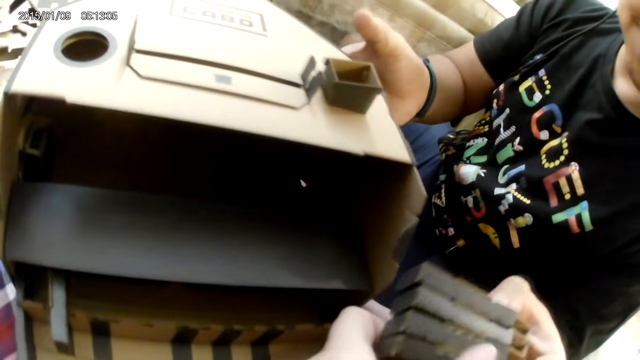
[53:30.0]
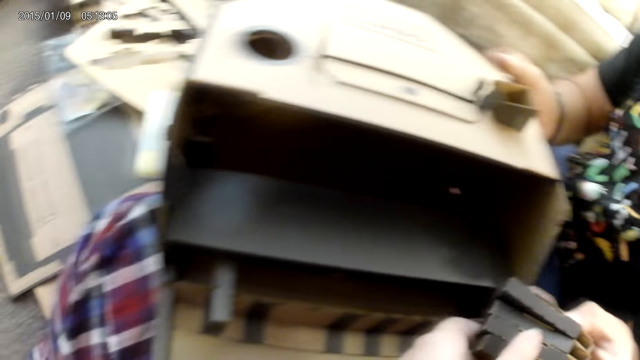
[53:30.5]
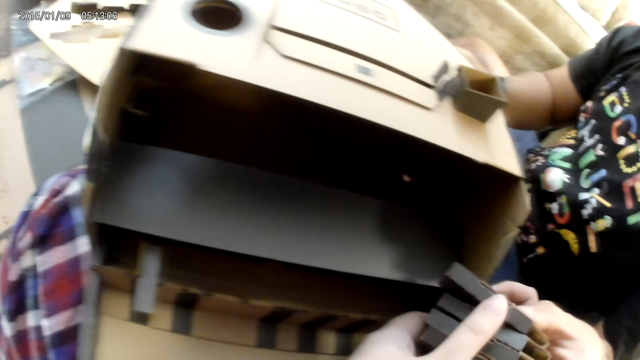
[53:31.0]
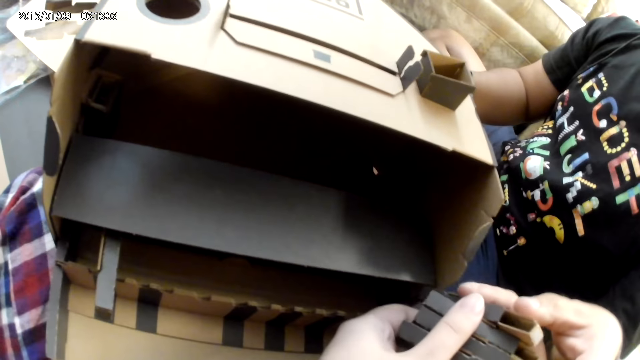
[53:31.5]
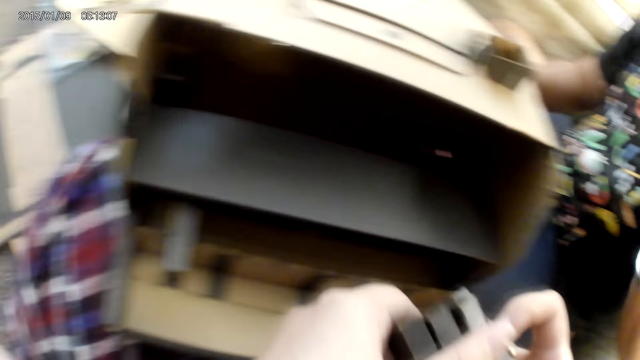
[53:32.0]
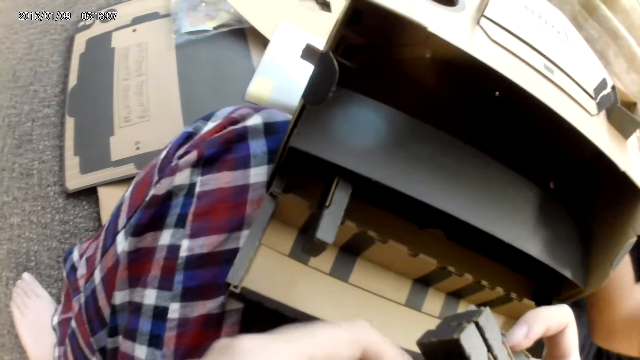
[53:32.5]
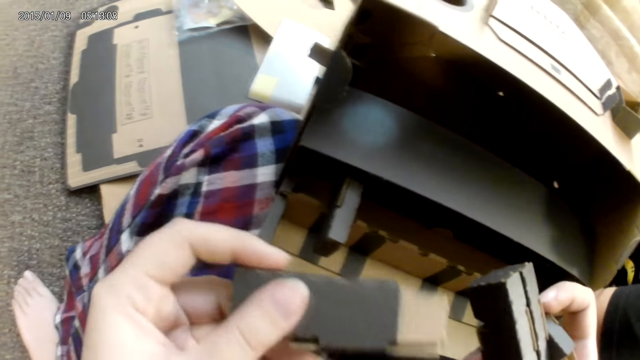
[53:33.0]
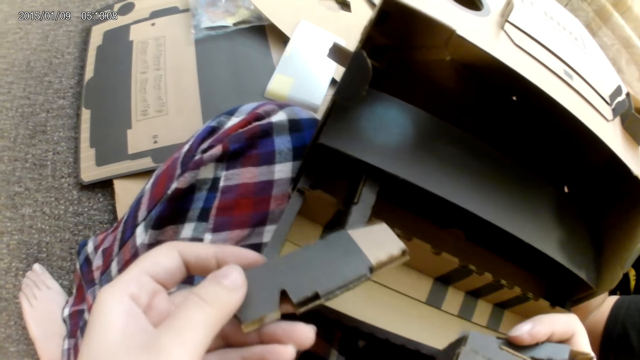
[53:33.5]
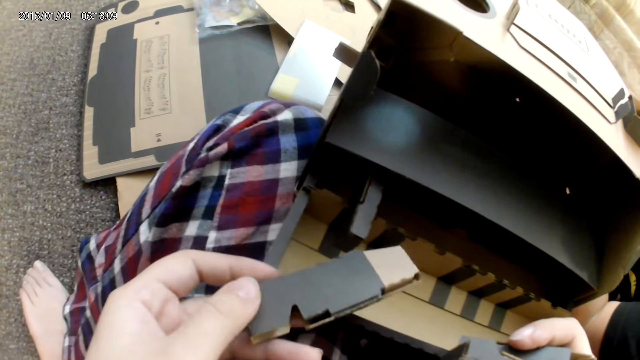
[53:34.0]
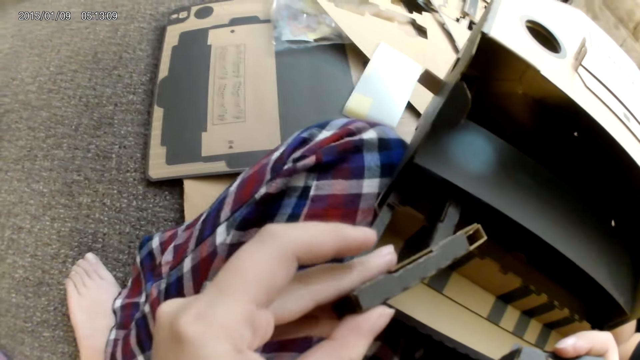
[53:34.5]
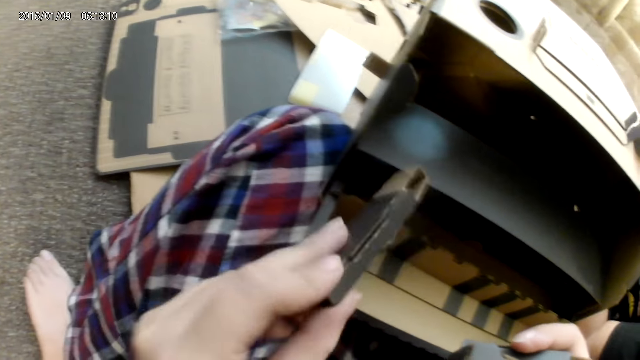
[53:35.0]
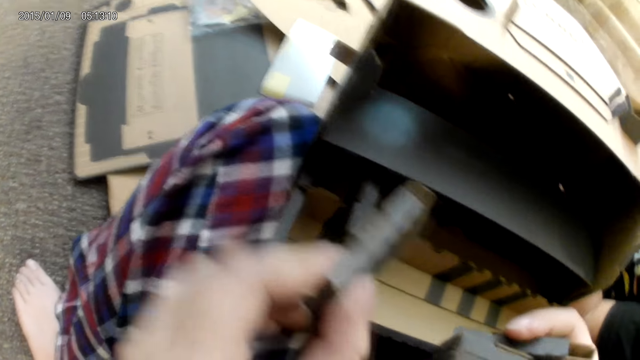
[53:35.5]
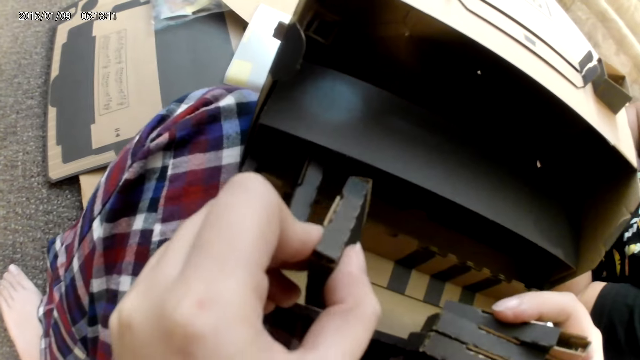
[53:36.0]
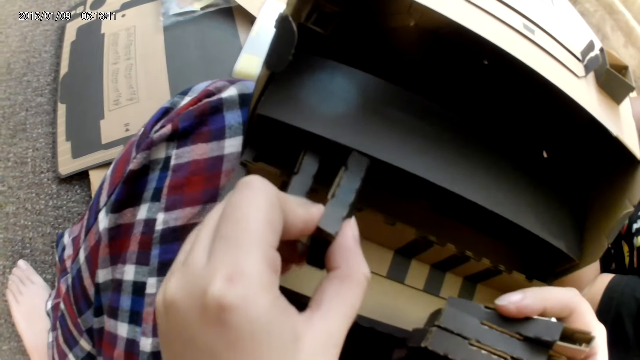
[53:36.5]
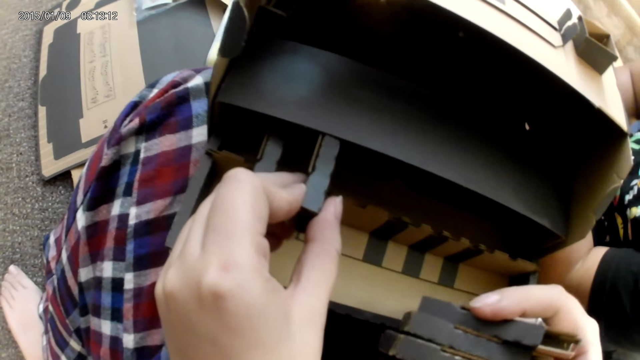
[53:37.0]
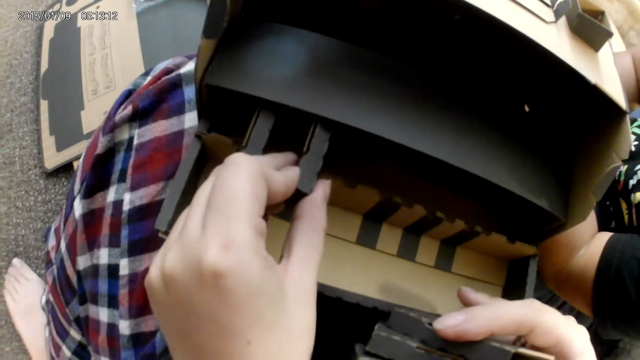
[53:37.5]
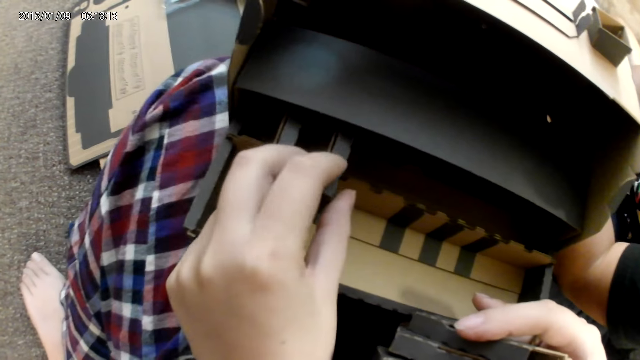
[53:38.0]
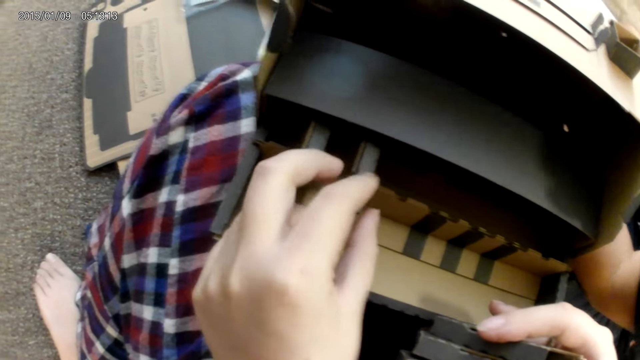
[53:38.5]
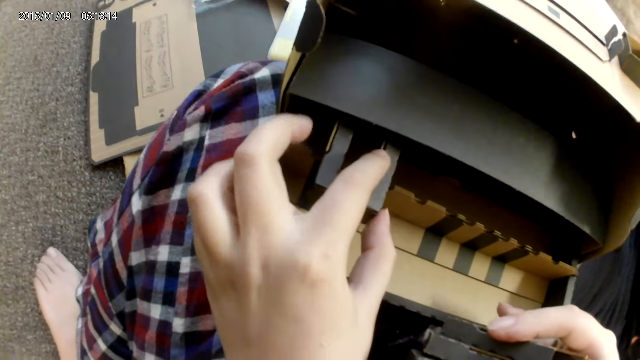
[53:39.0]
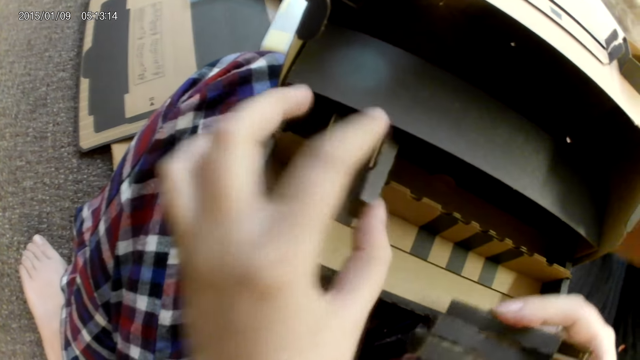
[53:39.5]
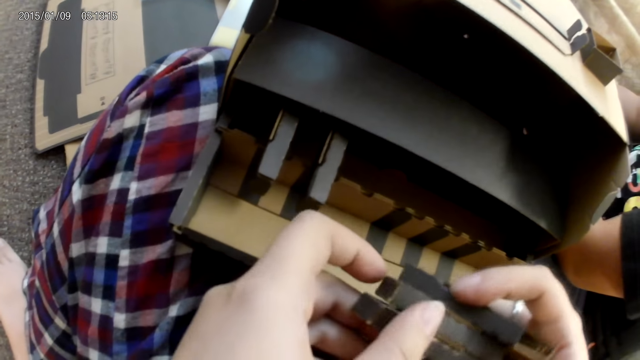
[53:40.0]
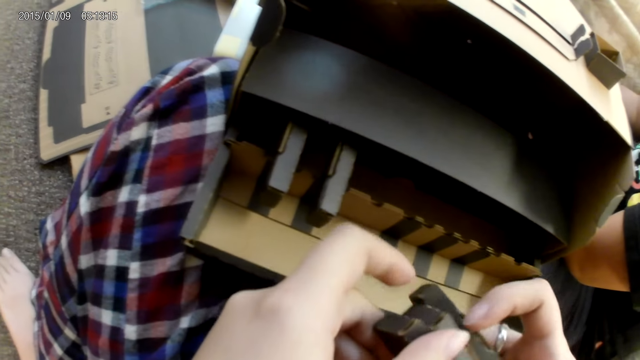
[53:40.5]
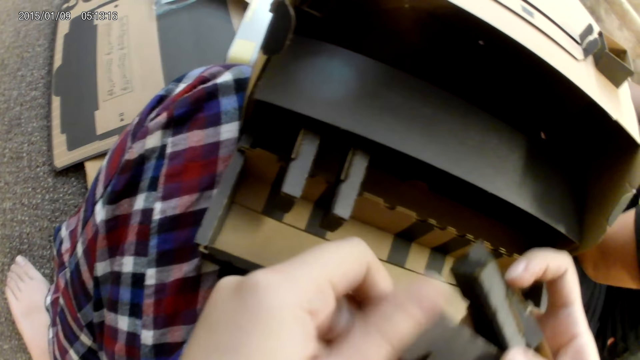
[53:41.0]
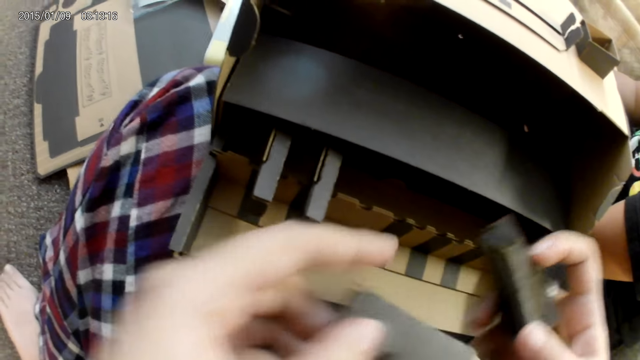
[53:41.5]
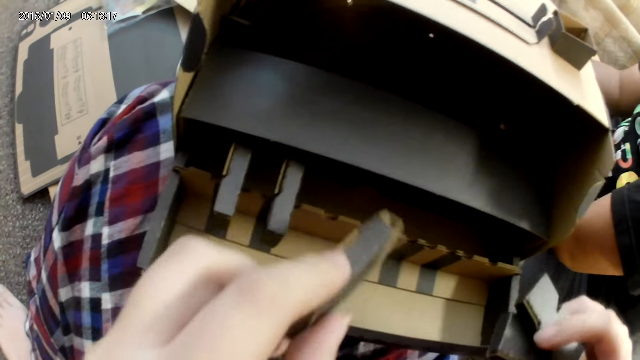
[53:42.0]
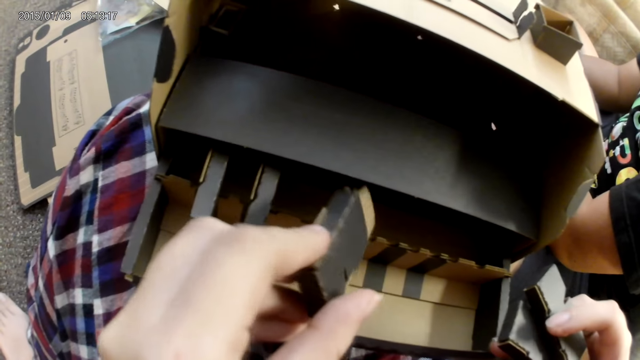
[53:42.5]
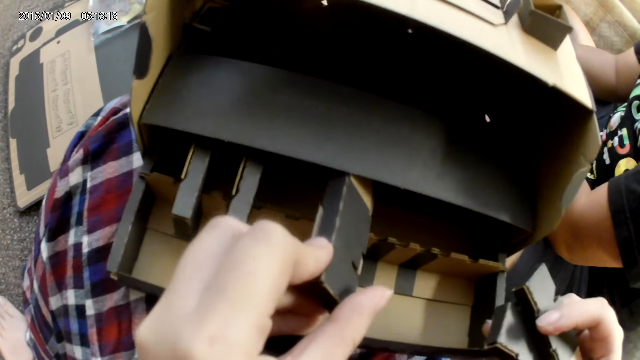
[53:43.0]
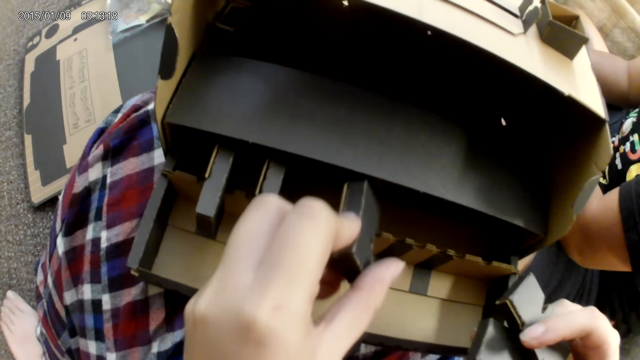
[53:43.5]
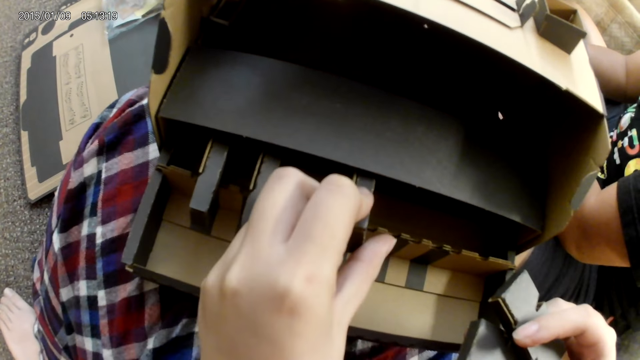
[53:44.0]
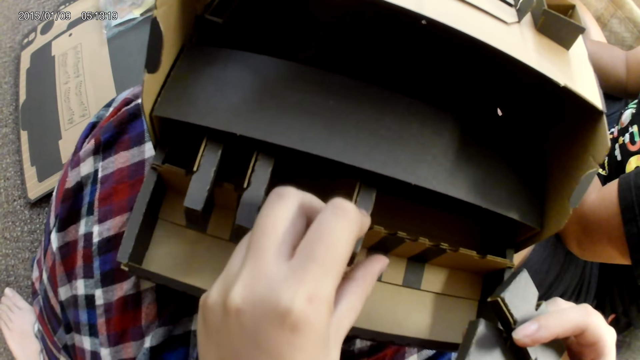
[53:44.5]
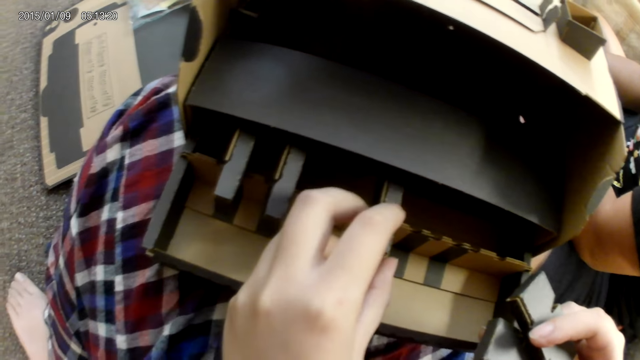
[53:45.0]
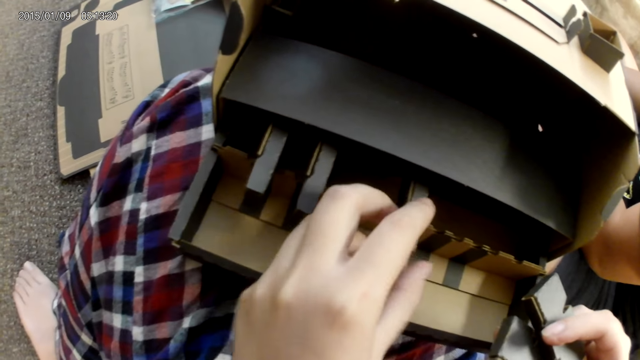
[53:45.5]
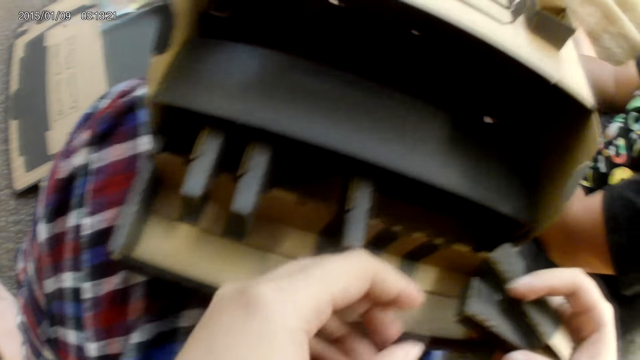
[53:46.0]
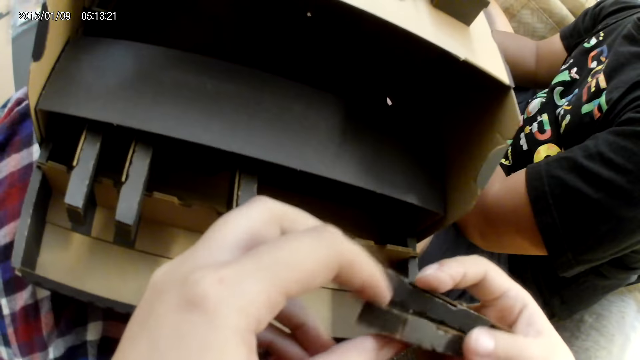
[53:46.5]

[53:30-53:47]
The camera wearer collects the cardboard with both hands. A man hands over the boxes to the camera wearer. The camera wearer passes the cardboard from her right hand to her left hand. She looks at the box. She assembles the cardboard construction game with her left hand. She attaches the small box in the big box. She passes the cardboard from her right hand to her left hand. She picks up a box. She assembles the cardboard construction game with her left hand. She attaches the small box in the big box.

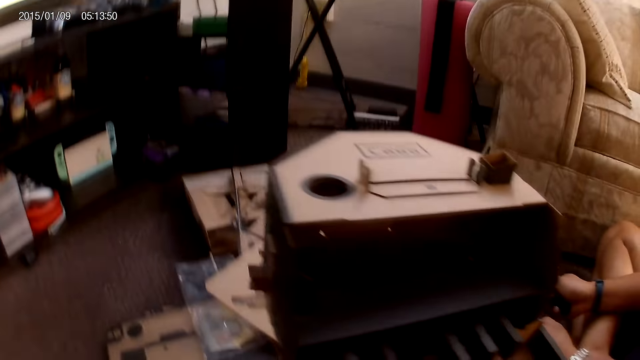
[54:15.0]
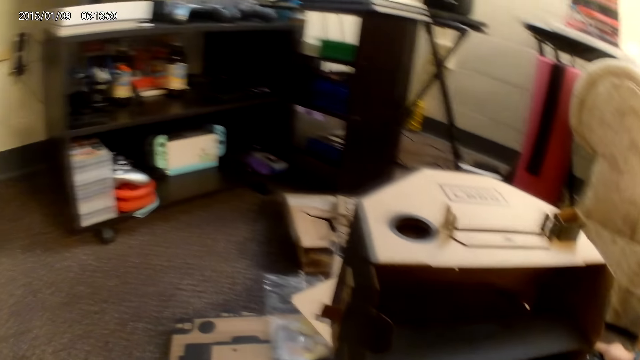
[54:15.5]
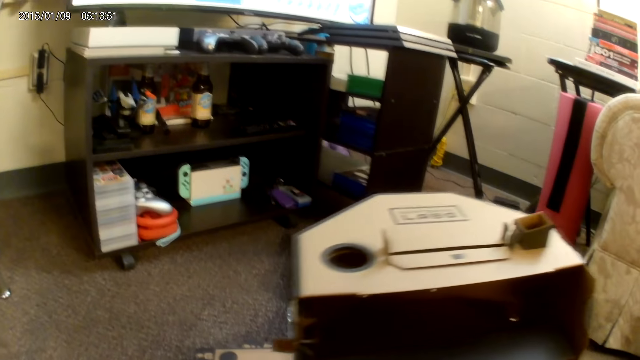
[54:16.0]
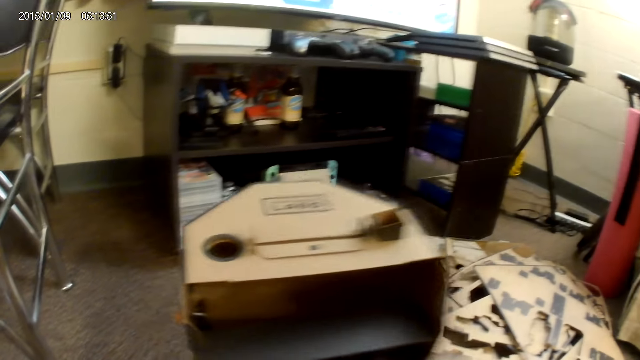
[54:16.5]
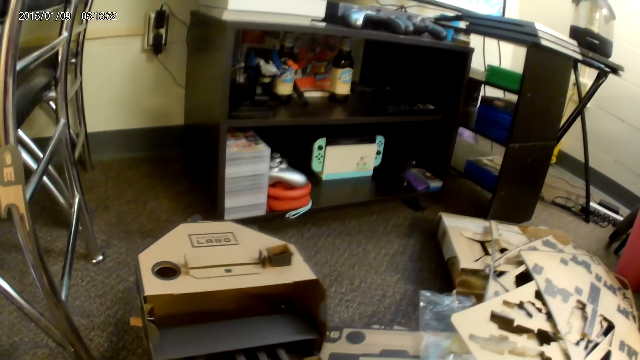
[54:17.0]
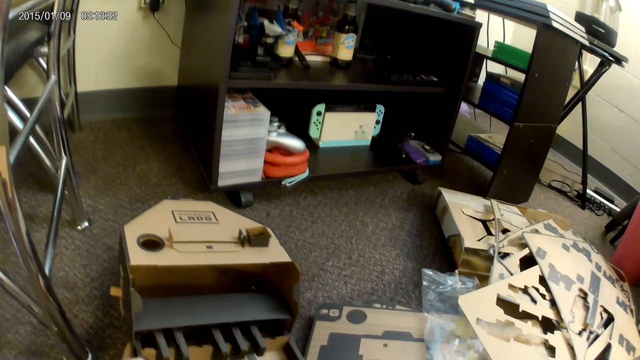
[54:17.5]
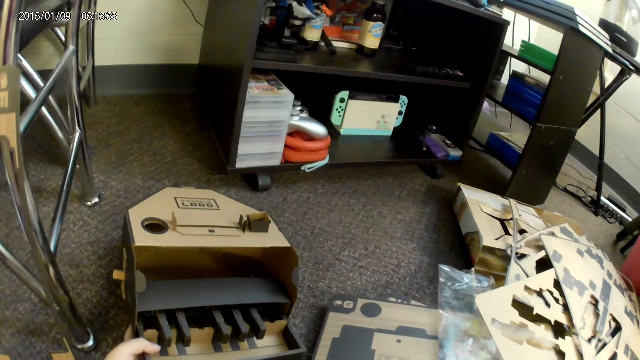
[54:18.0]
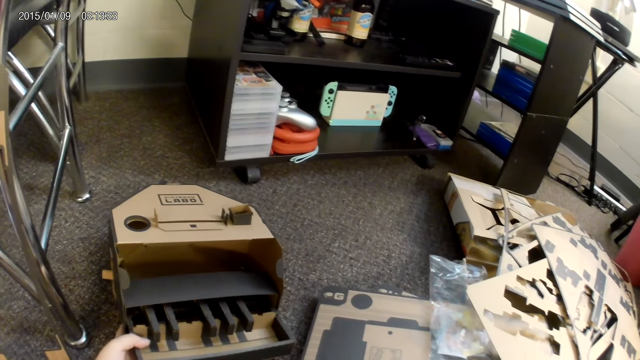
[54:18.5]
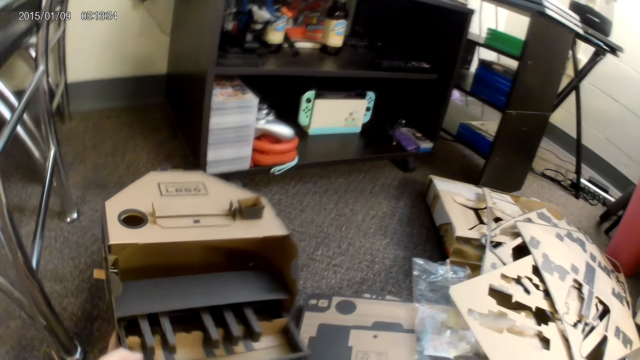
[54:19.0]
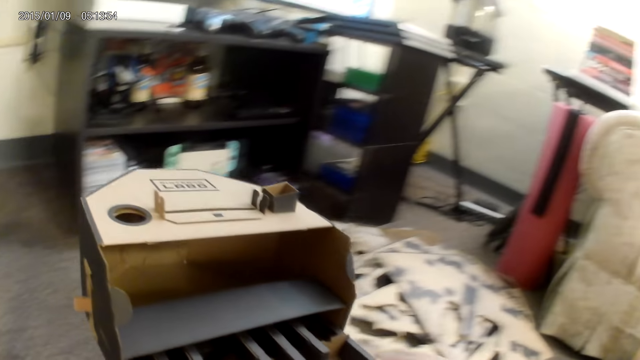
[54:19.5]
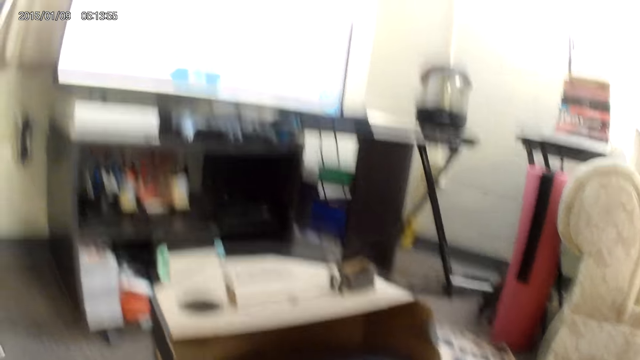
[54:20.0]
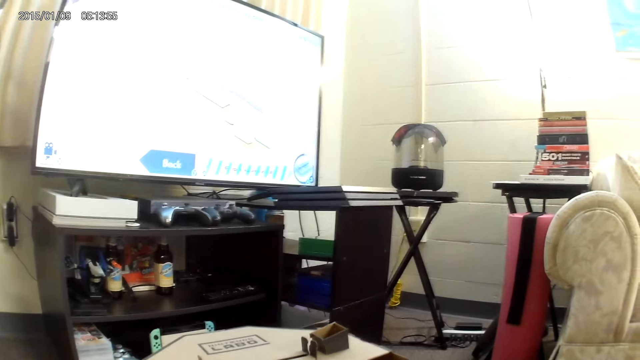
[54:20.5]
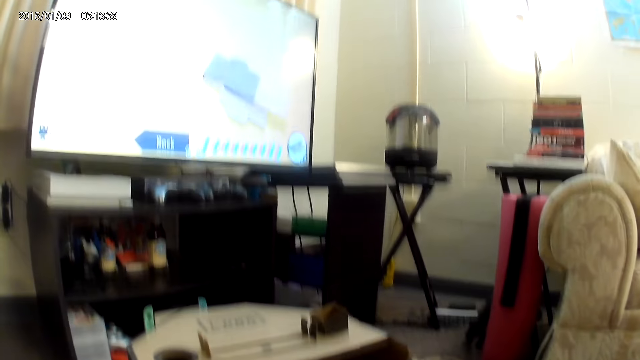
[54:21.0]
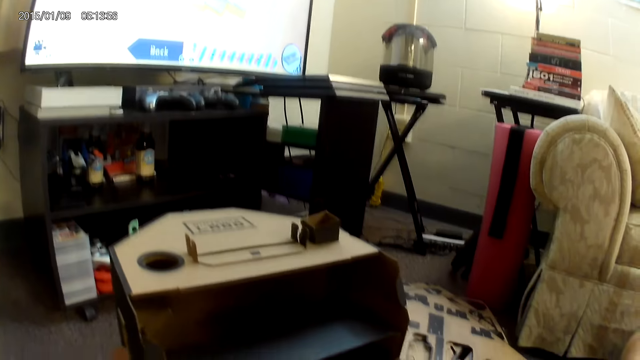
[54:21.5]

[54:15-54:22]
The camera wearer converses with a male. She drops the cardboard or Labo game on the floor with her left hand. She picks up the cardboard from the floor with her left hand. She presses the Labo game keys.
